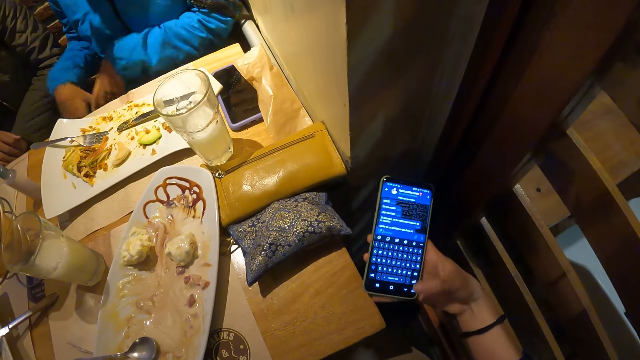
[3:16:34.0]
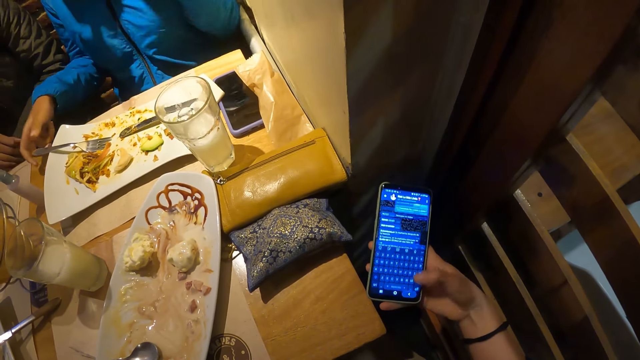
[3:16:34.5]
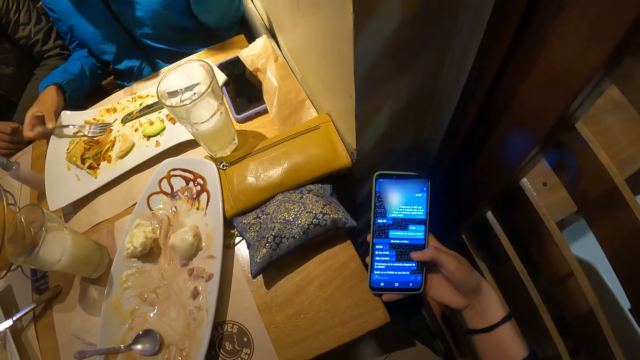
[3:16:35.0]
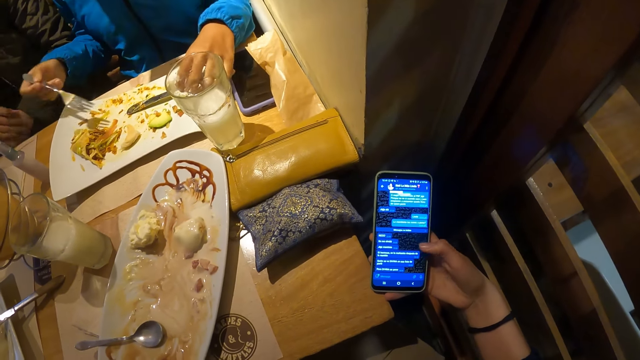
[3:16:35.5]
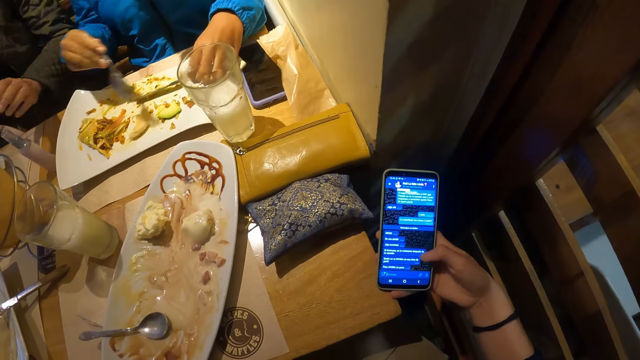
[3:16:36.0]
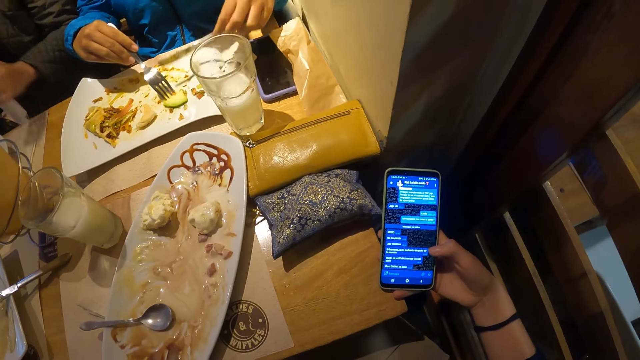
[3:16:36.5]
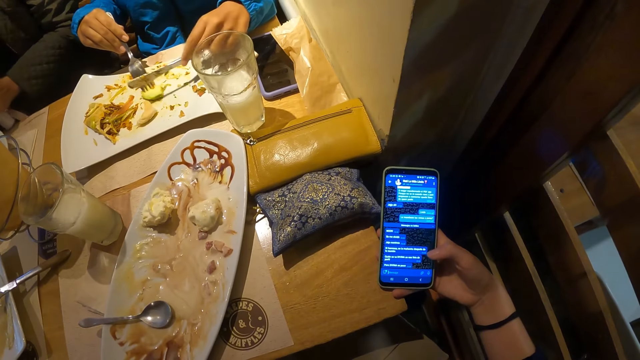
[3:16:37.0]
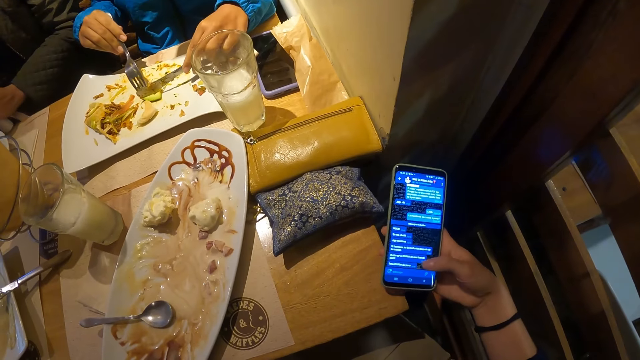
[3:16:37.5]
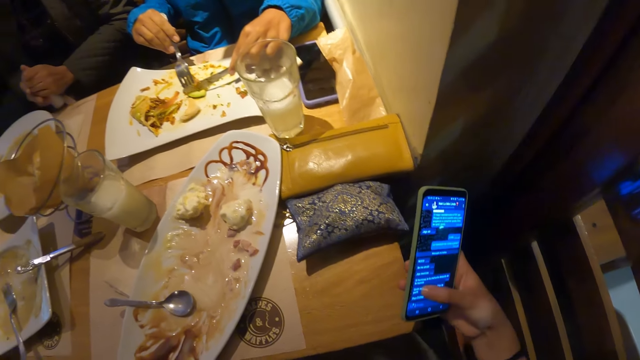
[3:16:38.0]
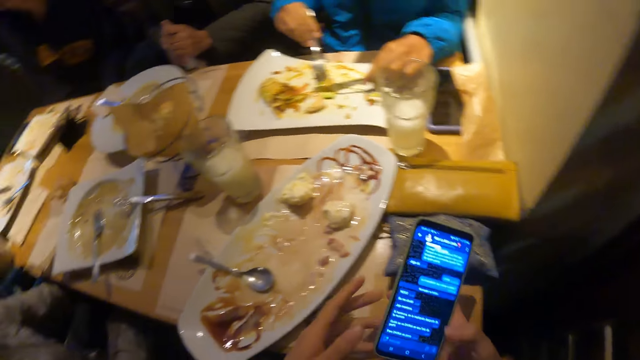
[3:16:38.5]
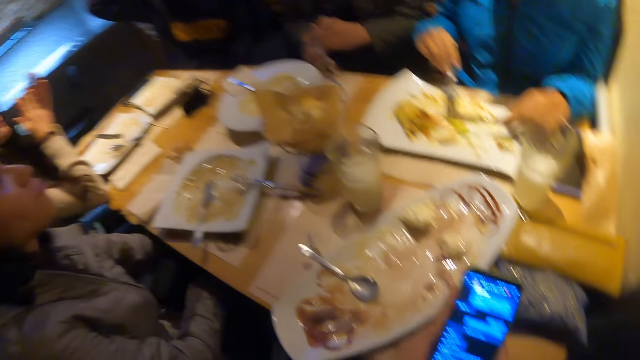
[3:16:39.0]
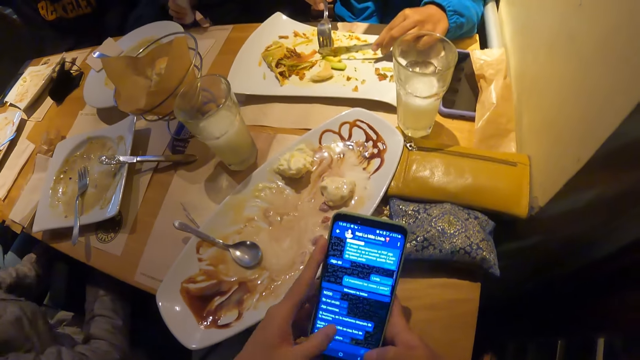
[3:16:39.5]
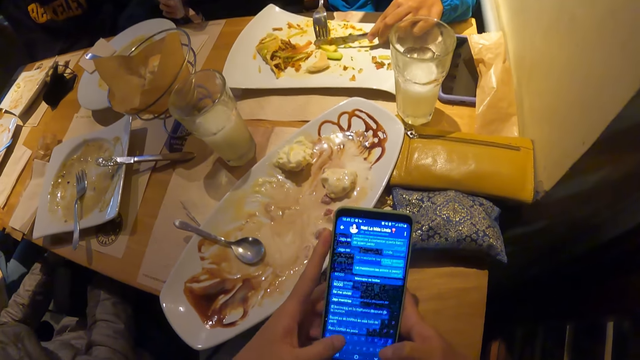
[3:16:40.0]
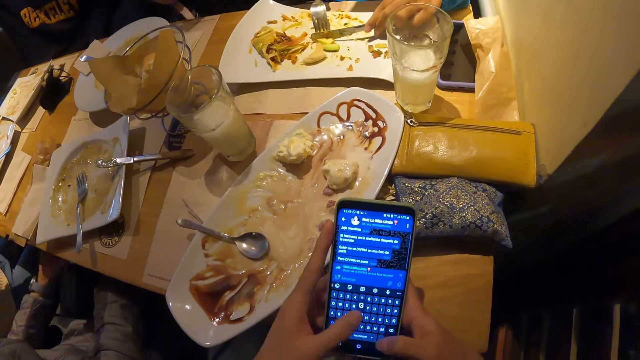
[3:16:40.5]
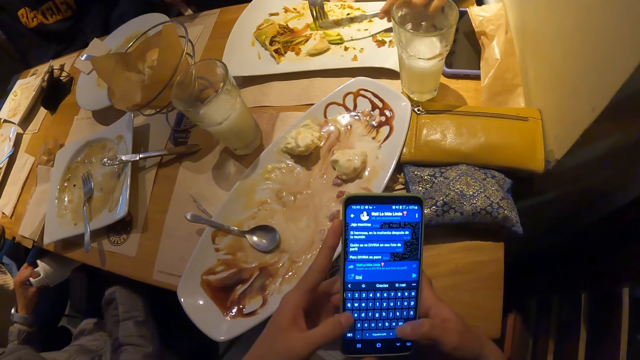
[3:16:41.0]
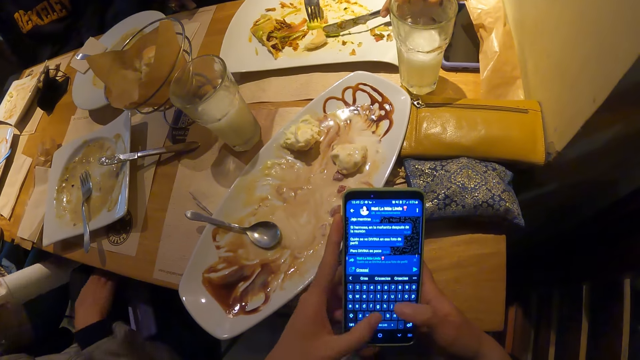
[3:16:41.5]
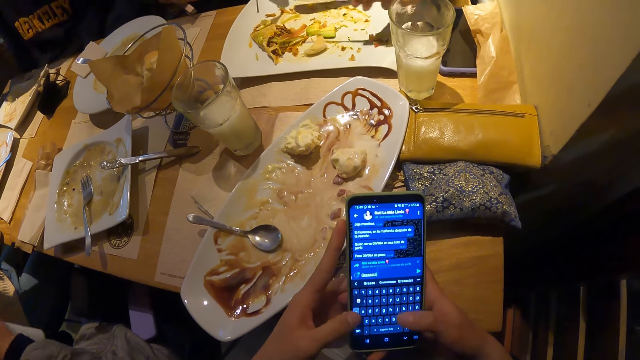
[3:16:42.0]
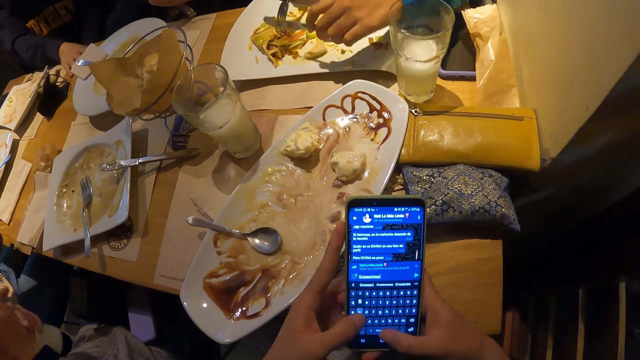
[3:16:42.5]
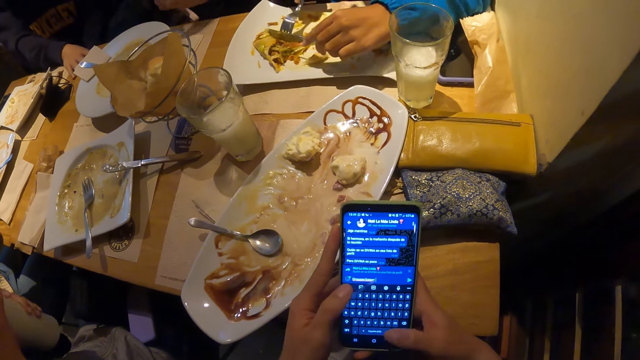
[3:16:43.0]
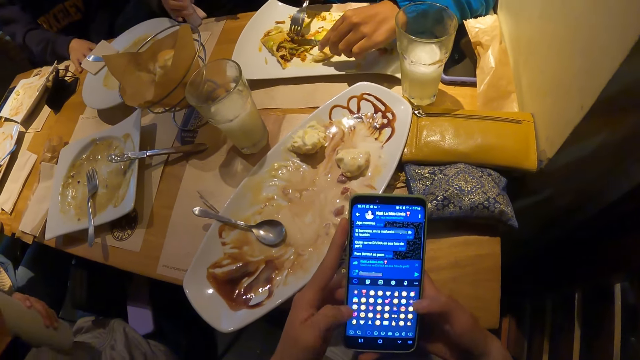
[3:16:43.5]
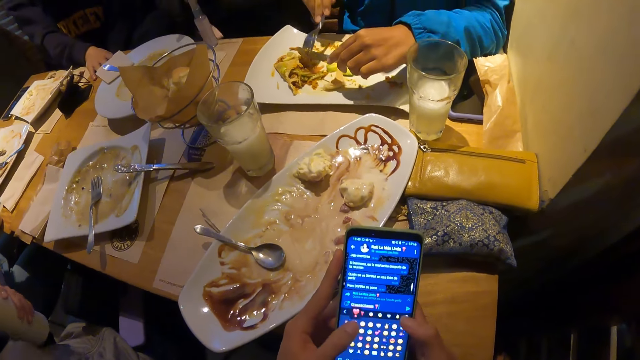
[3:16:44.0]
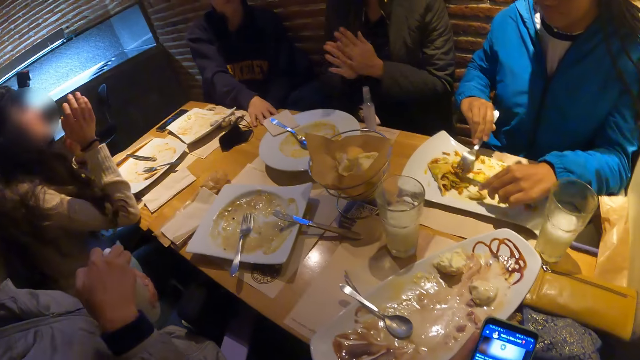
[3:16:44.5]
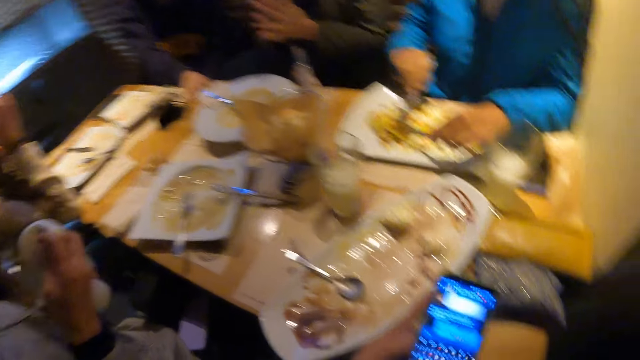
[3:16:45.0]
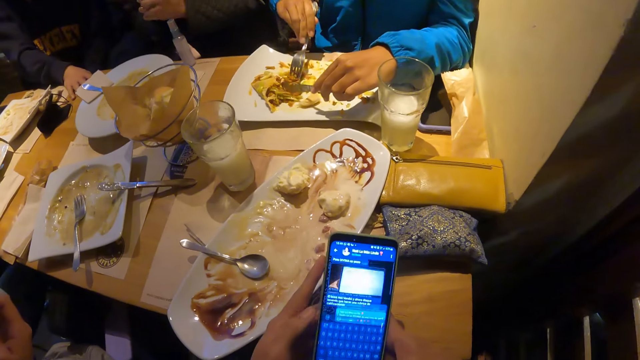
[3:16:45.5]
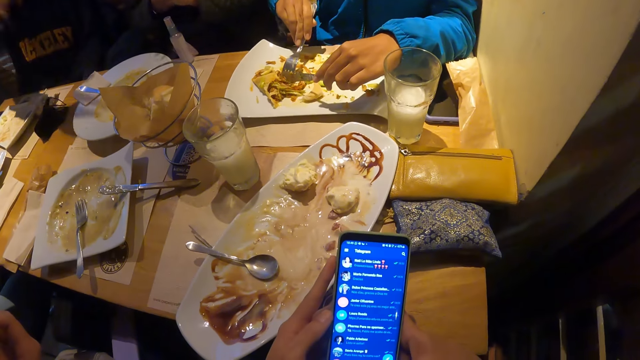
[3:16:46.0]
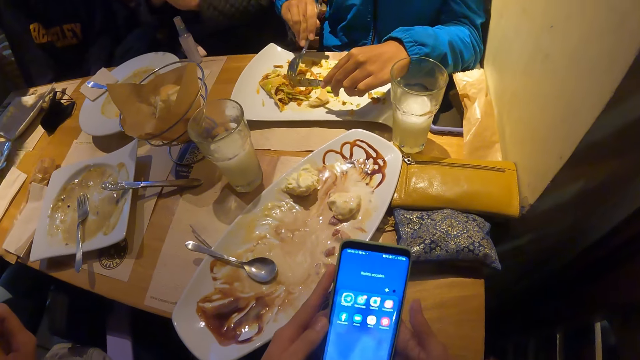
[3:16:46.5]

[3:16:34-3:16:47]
A woman picks the fork and knife from the plate with both hands. Another woman picks a hand sanitizer with her left hand from the table. The second woman presses the hand sanitizer with both hands. The camera wearer operates the phone with both hands. A third woman picks a bottle from below the table with both hands. The first woman cuts food with the fork and knife in both hands. The second woman rubs both hands together. The third woman opens the bottle with her right hand.

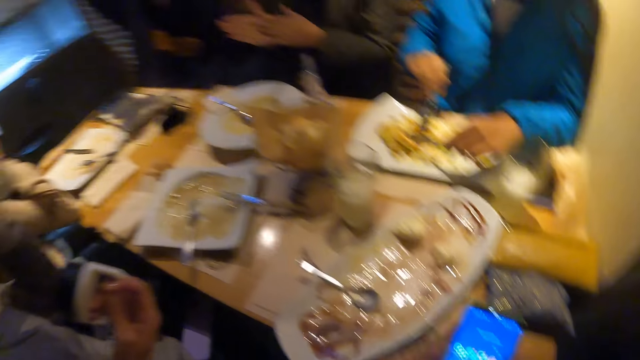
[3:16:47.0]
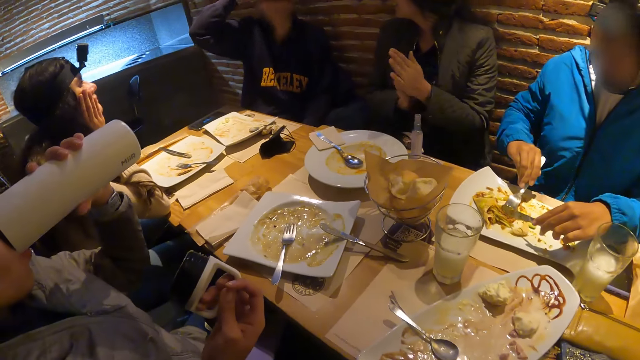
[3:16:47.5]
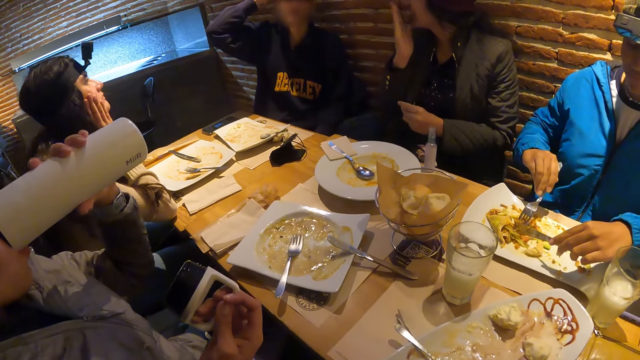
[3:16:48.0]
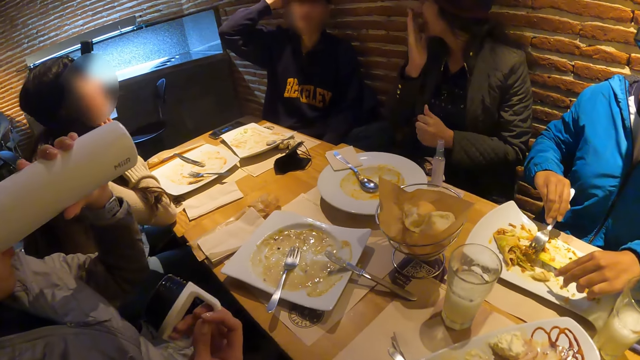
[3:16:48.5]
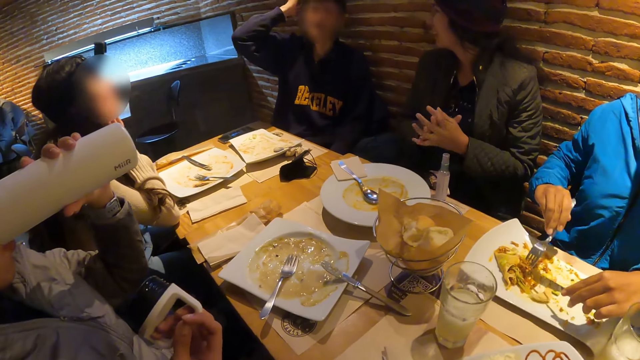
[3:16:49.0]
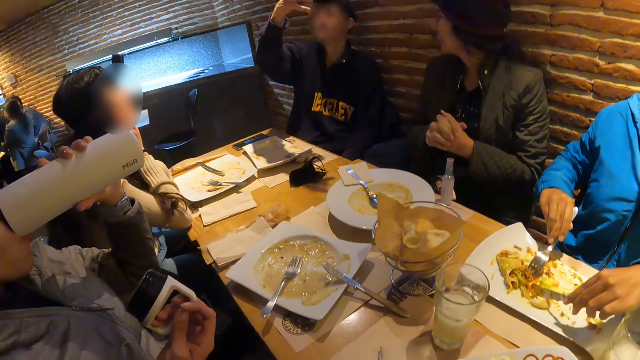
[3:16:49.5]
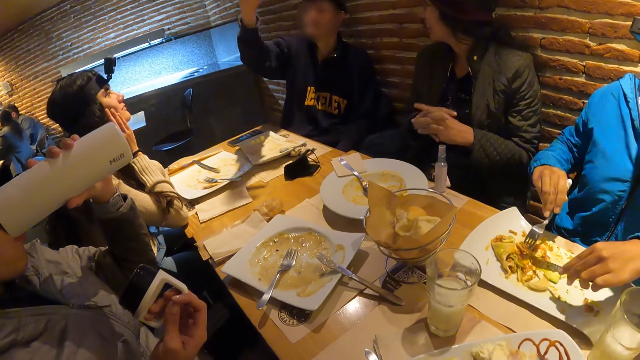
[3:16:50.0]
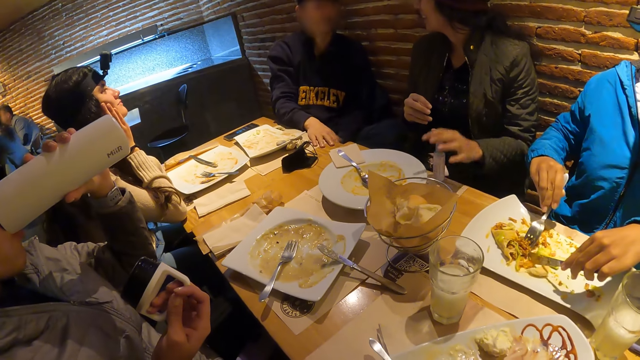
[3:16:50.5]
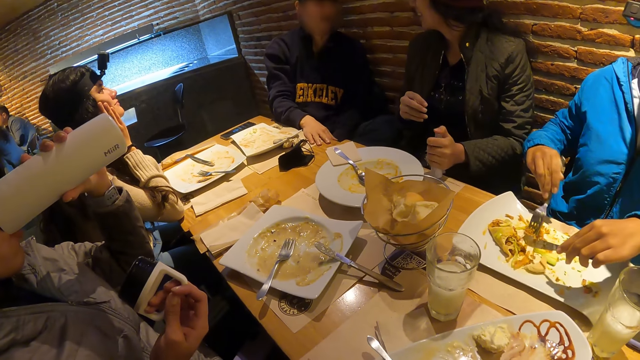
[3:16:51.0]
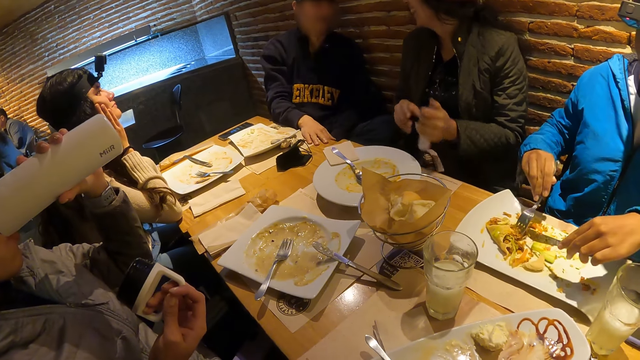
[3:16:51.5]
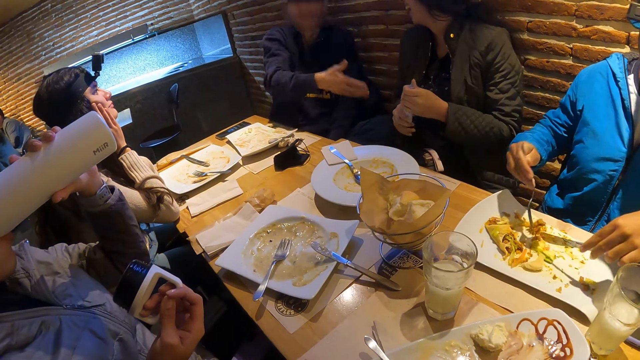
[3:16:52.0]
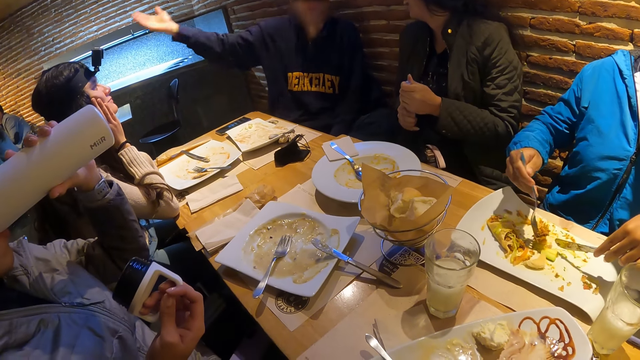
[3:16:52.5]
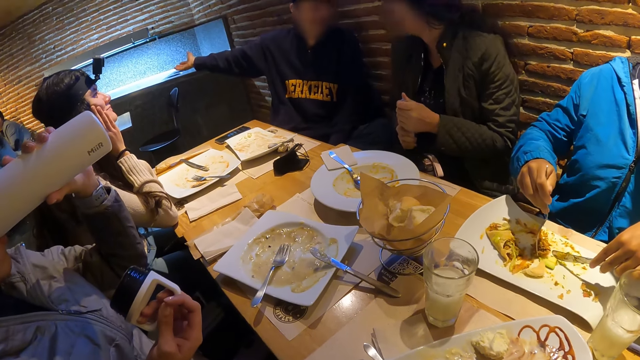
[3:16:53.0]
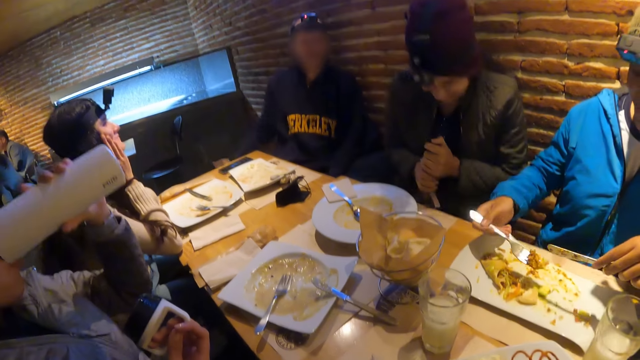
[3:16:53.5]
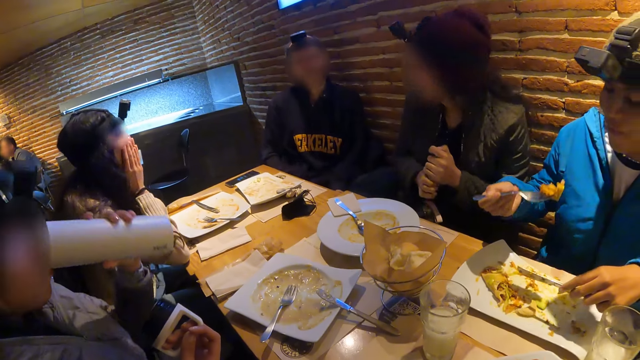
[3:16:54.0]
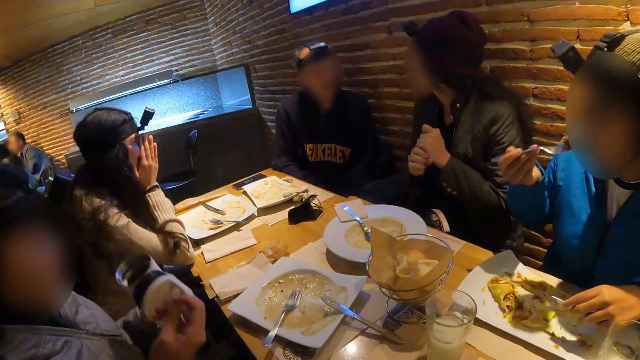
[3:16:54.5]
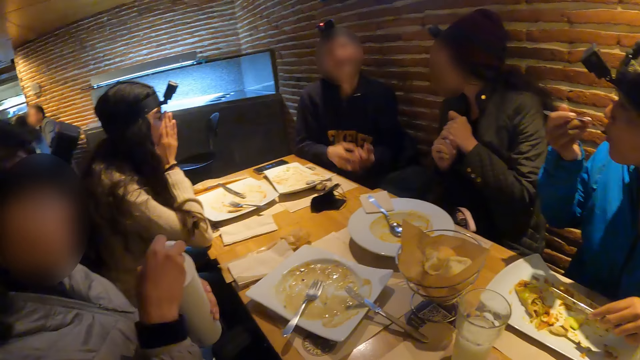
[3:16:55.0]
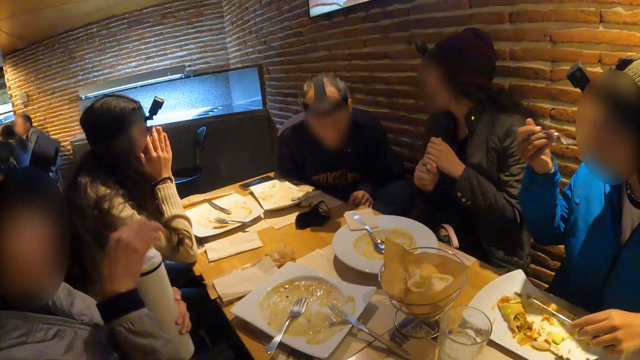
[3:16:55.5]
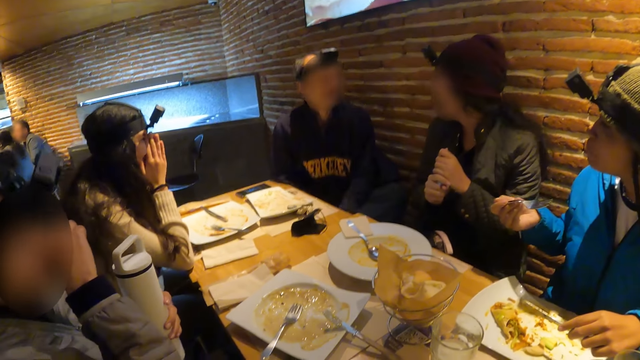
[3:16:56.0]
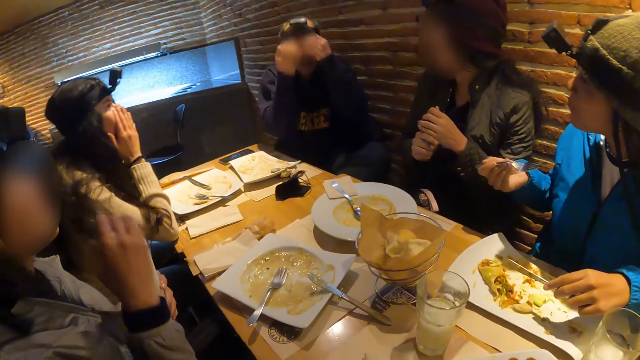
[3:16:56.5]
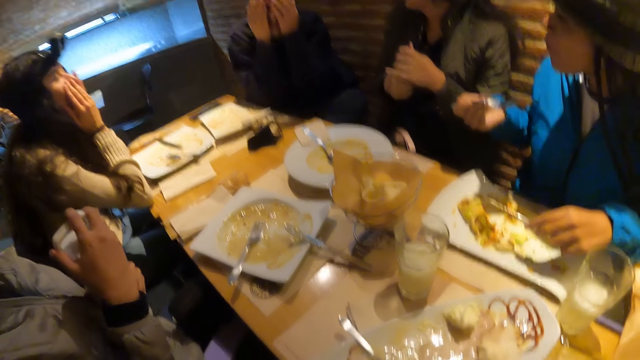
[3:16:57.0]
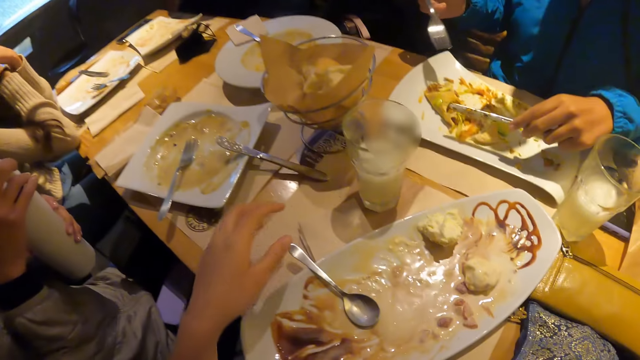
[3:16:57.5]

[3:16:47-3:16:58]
A woman drinks from the bottle with her left hand. Another woman smells her right hand. The second woman couples her hands and picks the hand sanitizer with her right hand. The camera wearer looks around. A third woman eats with the fork in her right hand. The first woman removes her right hand from the bottle.
